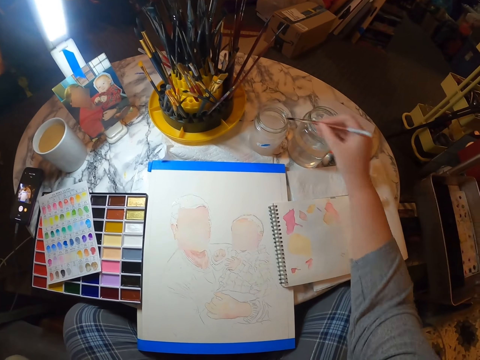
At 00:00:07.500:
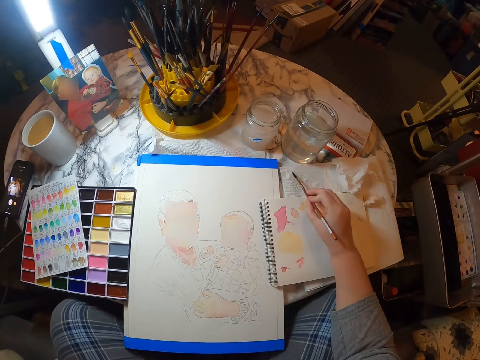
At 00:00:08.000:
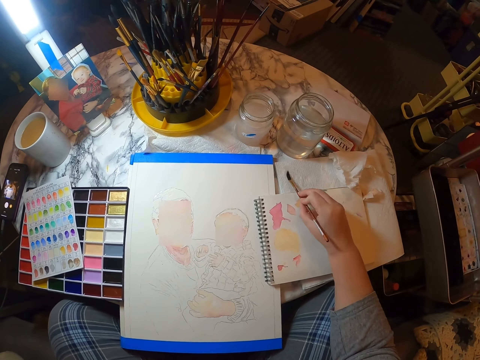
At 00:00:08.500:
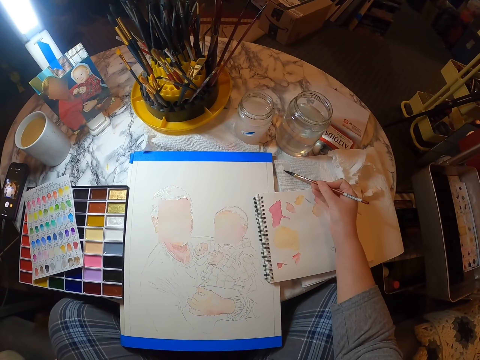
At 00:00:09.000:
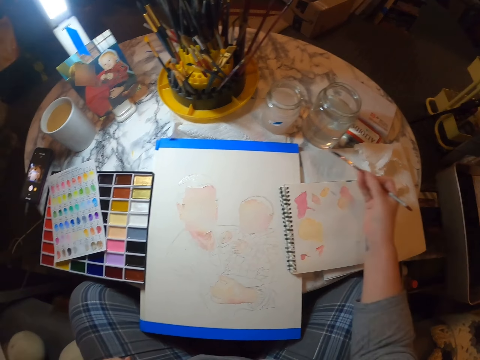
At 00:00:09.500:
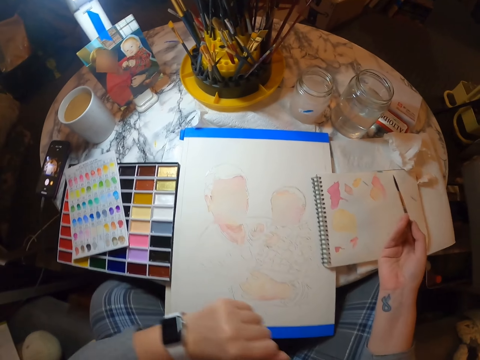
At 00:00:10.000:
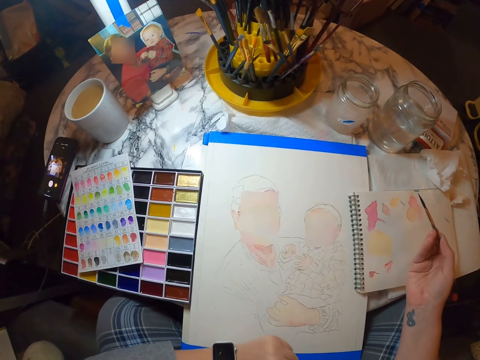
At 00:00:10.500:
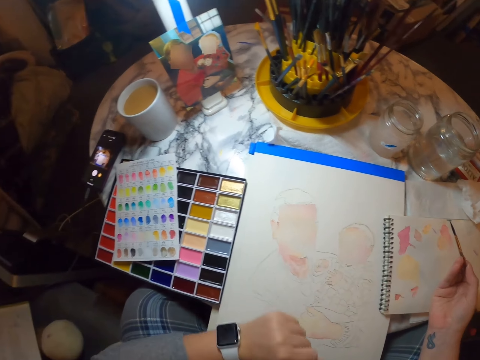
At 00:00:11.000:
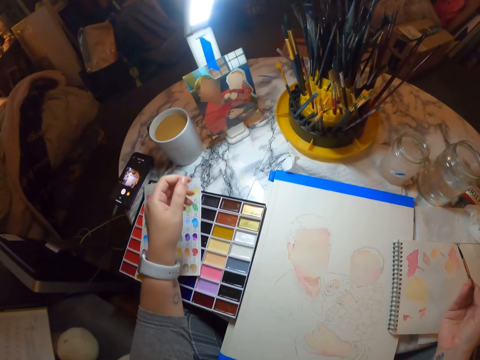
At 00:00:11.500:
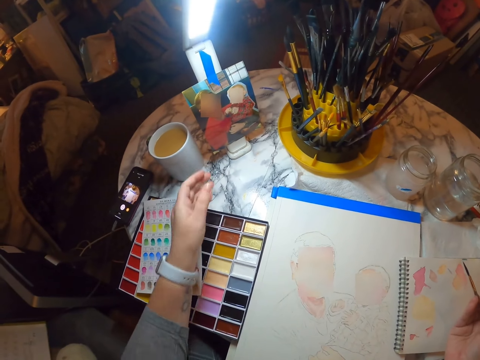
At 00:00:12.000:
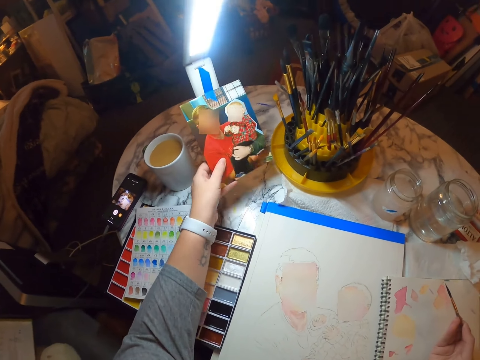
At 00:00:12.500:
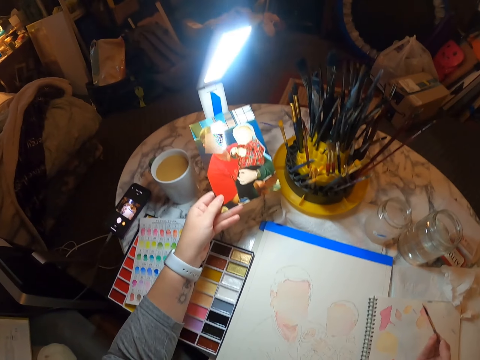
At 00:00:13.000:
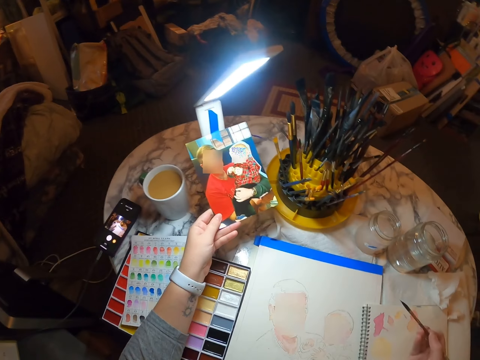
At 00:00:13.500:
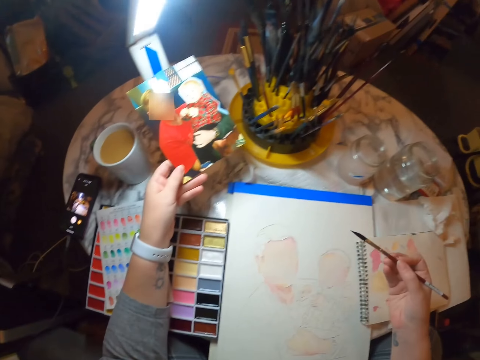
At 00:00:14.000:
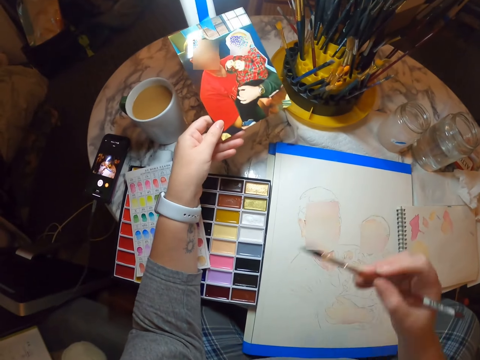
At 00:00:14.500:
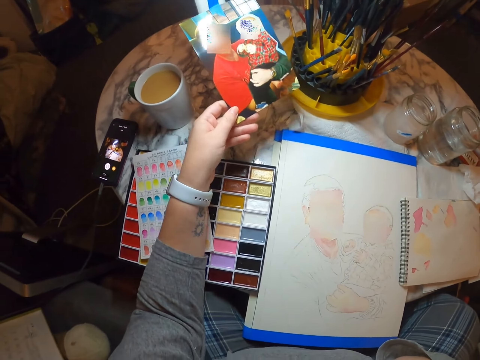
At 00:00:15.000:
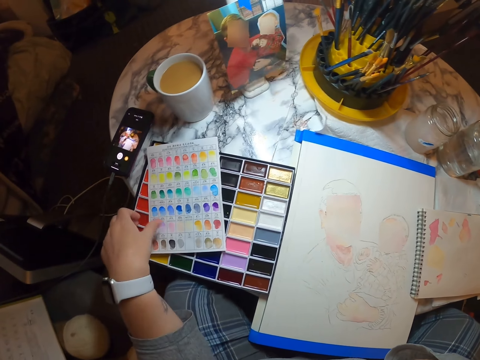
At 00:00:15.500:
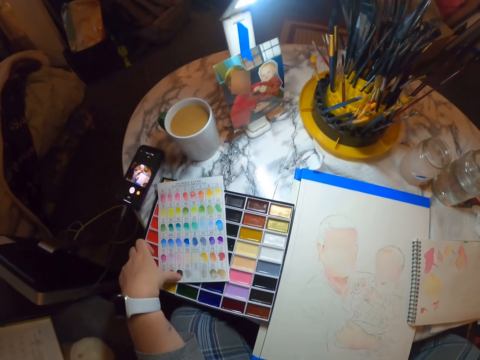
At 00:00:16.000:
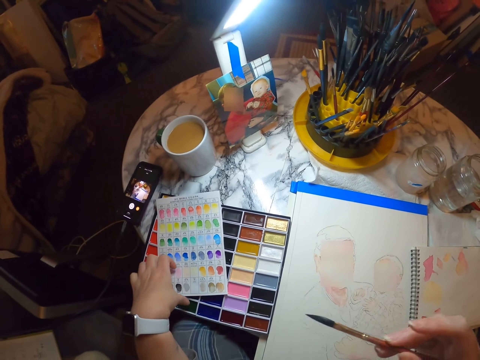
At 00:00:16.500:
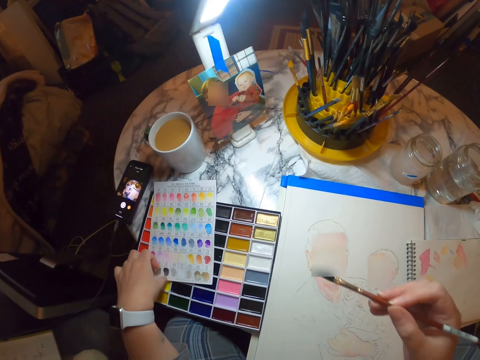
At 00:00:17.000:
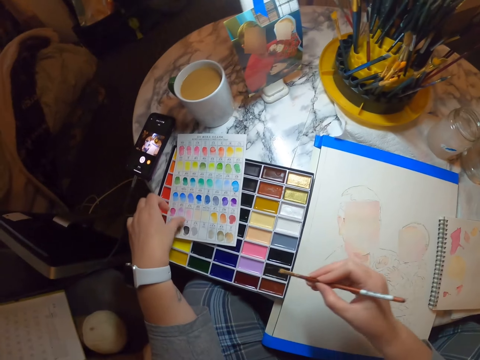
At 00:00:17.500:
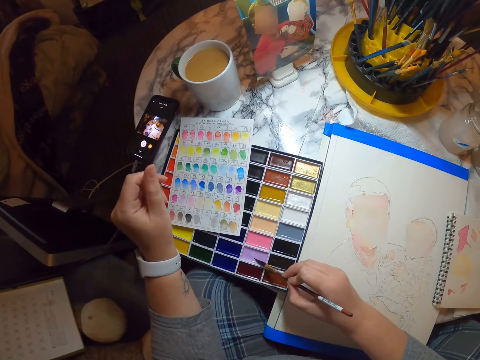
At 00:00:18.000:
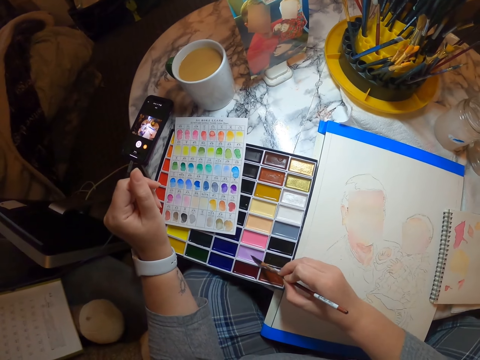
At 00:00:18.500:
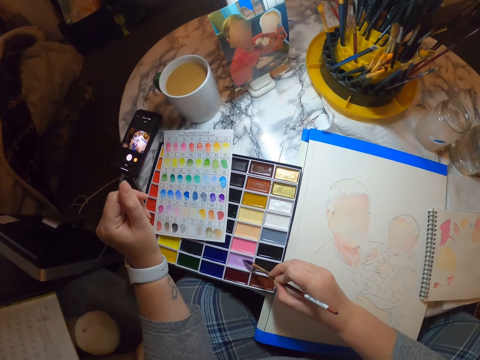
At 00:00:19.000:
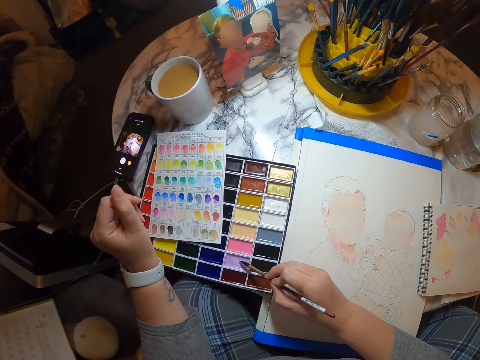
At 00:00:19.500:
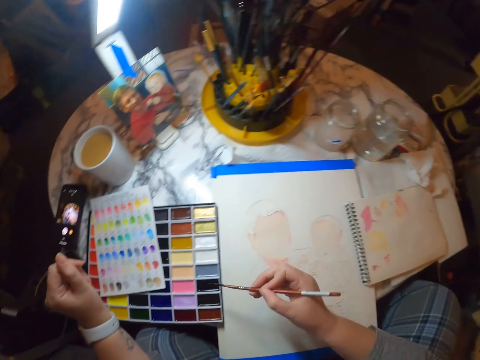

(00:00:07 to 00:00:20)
The camera wearer lays the brush on the paper. They dry the paint brush on the tissue. They look at the picture. They put a hand on the chin. They move the paper on the painting tin. They dip the brush in paint.

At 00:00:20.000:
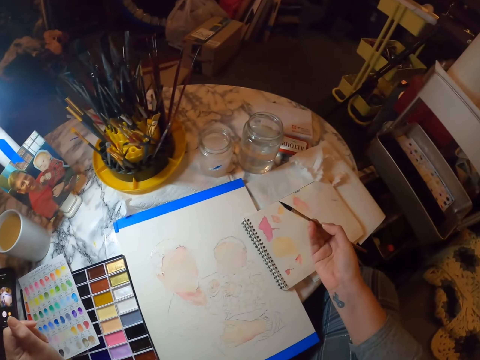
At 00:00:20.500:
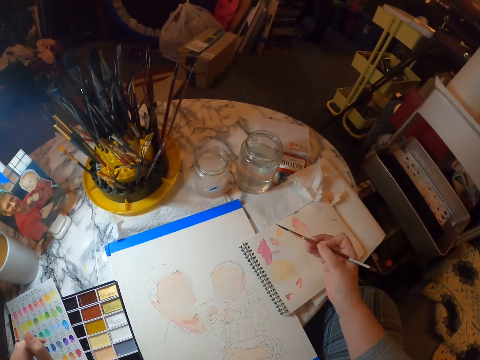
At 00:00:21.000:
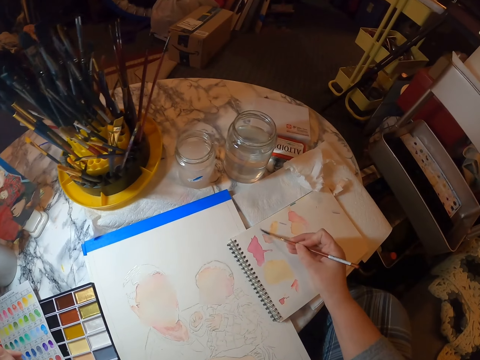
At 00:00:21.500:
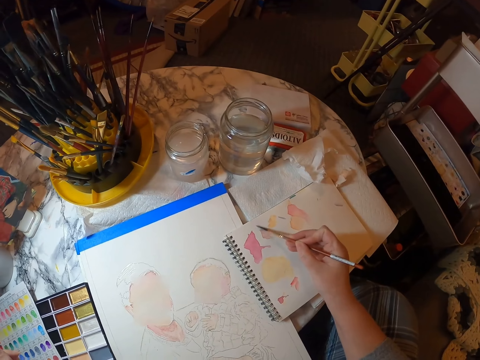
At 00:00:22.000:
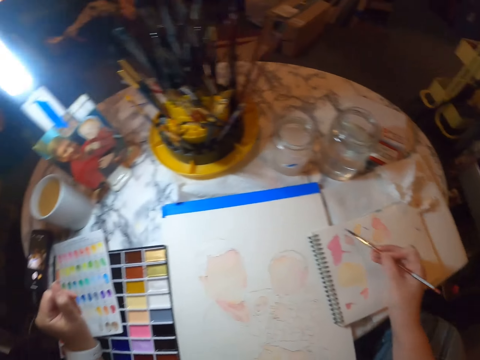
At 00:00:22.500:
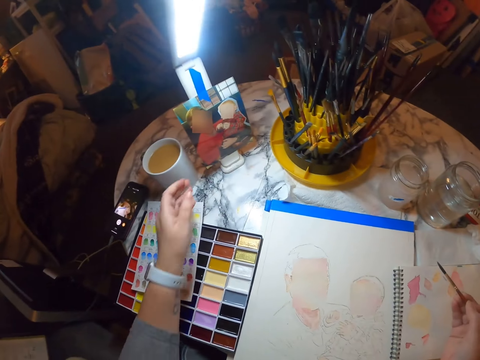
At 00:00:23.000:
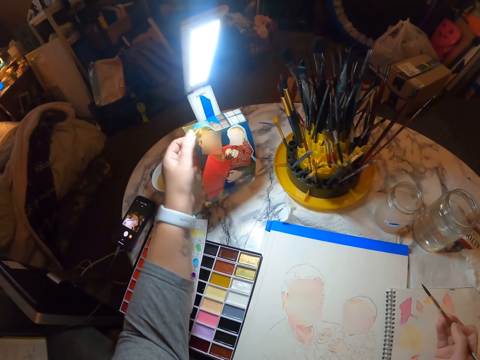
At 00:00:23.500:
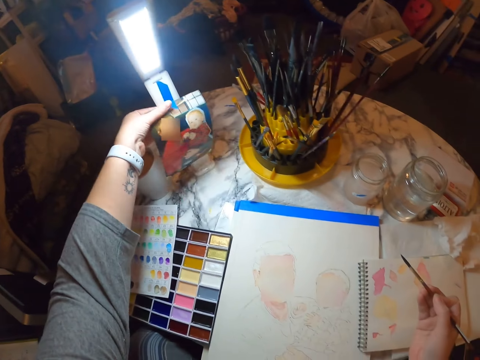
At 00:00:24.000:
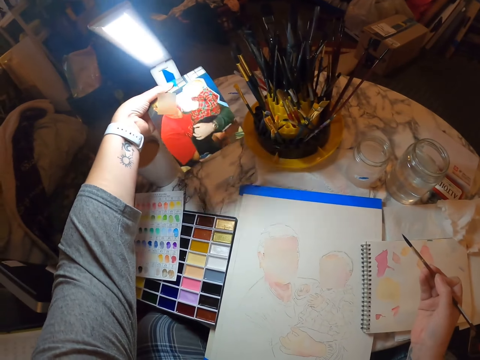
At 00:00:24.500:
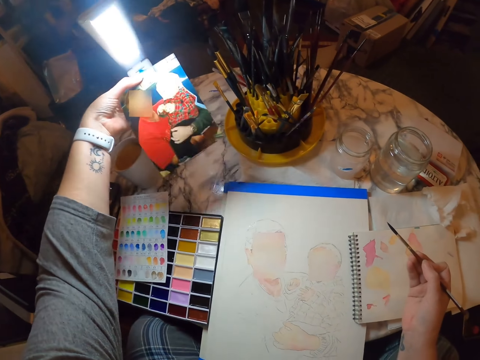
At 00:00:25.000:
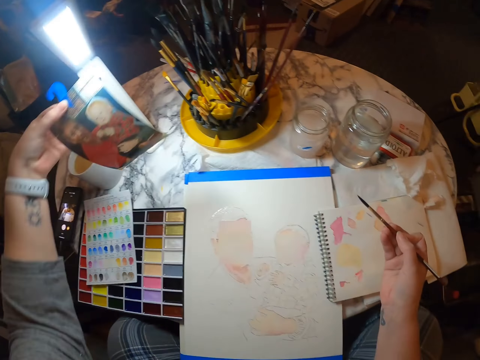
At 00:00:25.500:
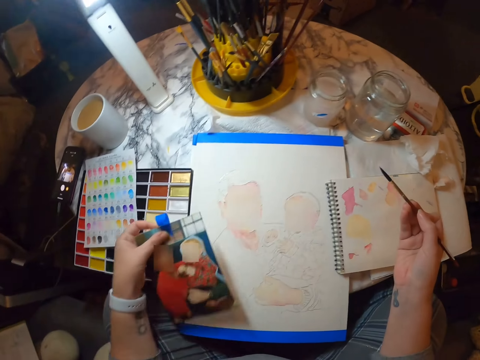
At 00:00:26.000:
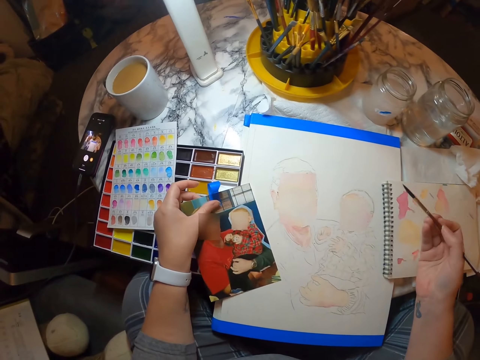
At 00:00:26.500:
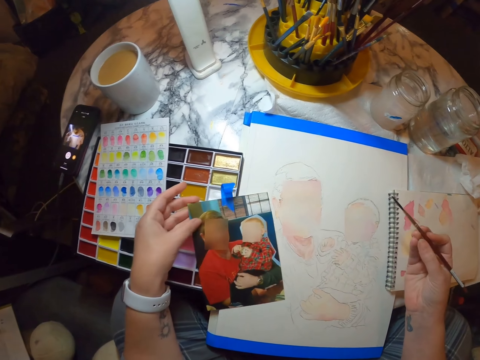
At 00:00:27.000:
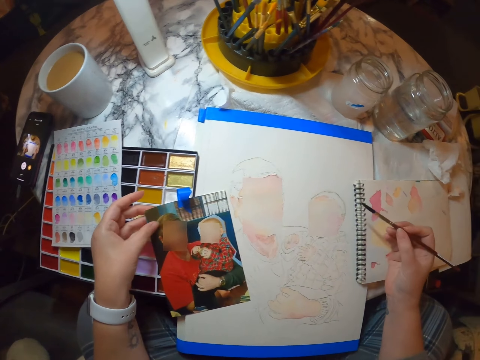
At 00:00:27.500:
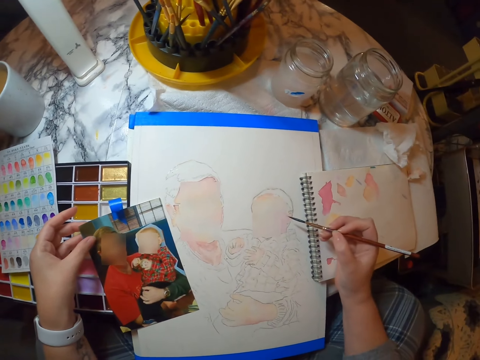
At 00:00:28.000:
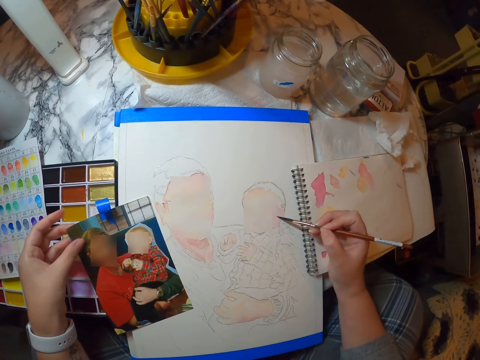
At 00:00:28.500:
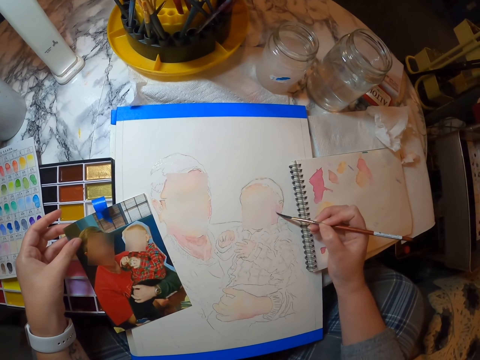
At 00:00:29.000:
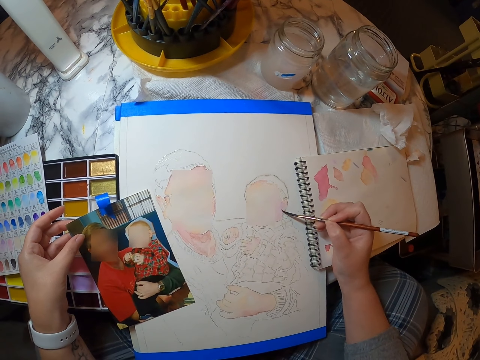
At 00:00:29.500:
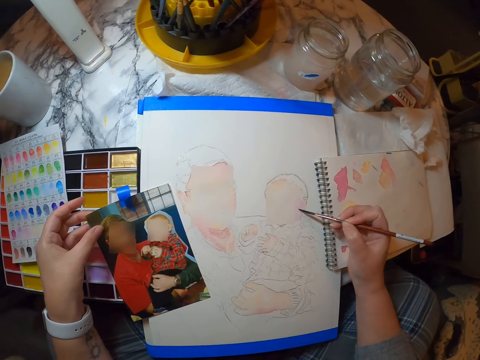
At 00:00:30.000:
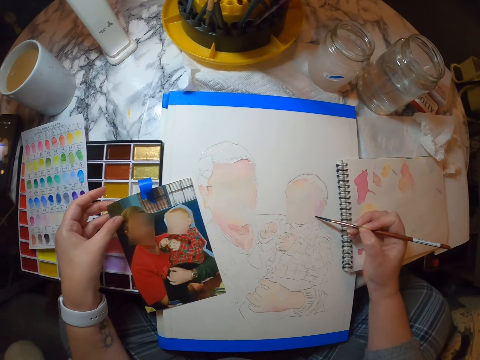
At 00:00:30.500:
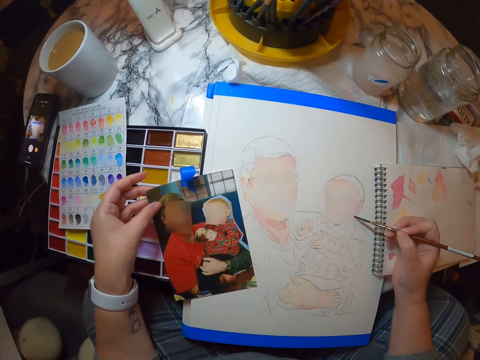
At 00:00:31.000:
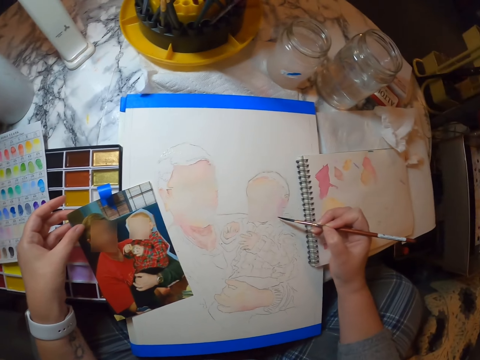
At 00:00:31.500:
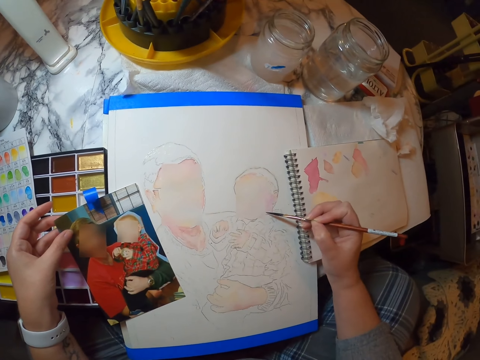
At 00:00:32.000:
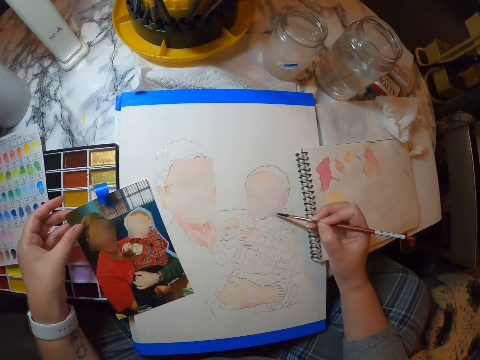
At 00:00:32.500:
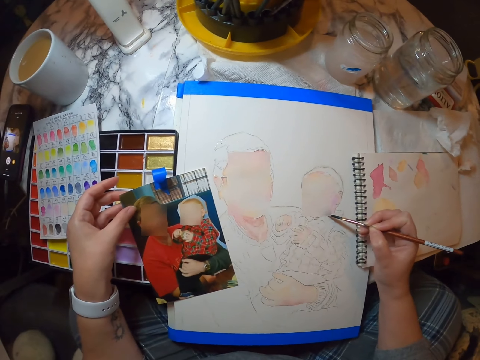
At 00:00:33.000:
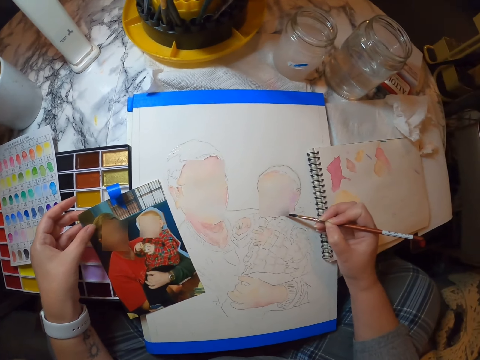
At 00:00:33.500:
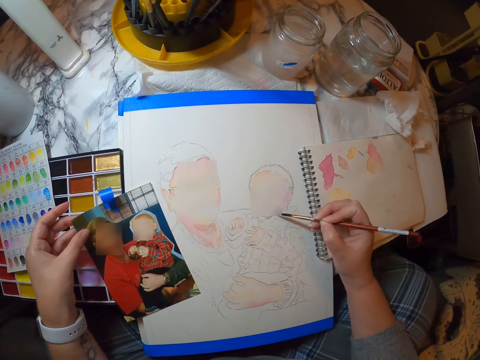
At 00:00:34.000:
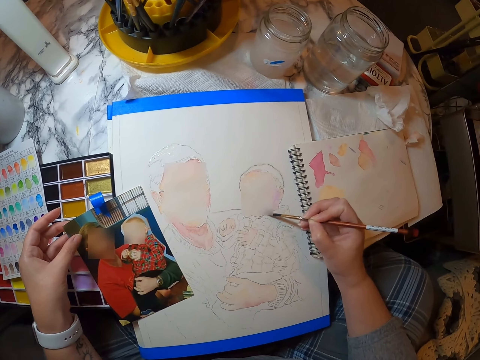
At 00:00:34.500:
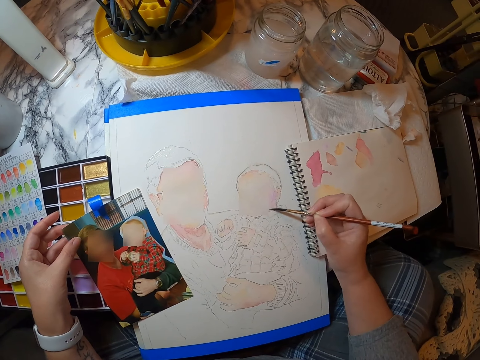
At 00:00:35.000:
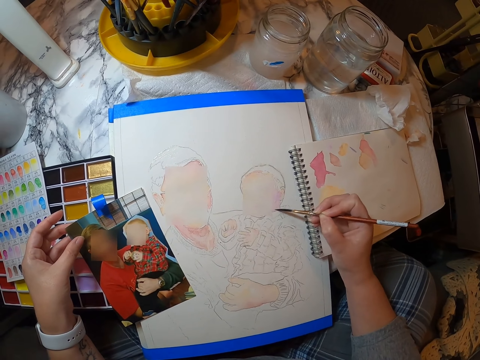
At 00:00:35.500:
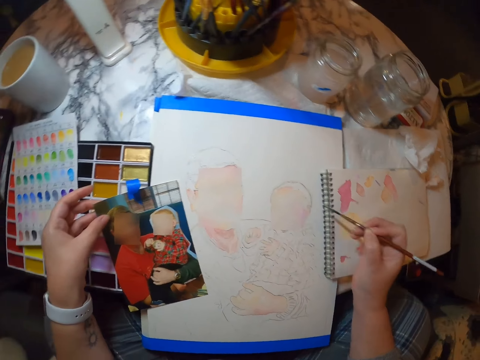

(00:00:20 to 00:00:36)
The camera wearer paints on paper. They remove the picture from the lamp stand. They put the paper down. They look at the picture. They paint the picture in the painting book. They look at the paper. They paint on the paper.
